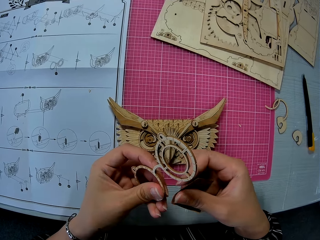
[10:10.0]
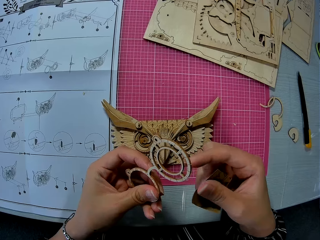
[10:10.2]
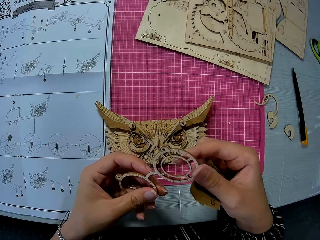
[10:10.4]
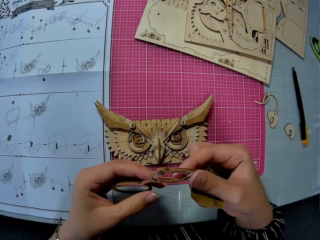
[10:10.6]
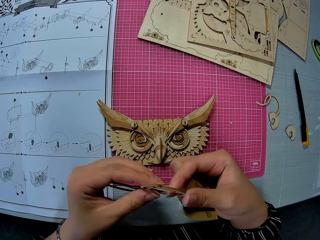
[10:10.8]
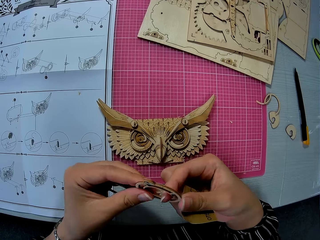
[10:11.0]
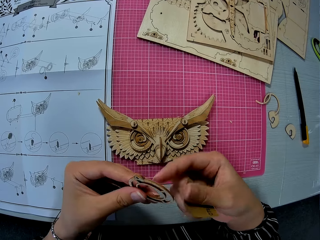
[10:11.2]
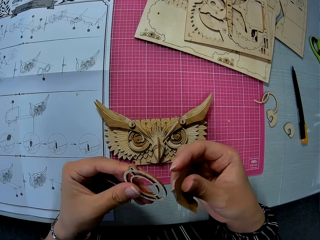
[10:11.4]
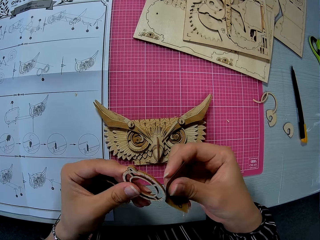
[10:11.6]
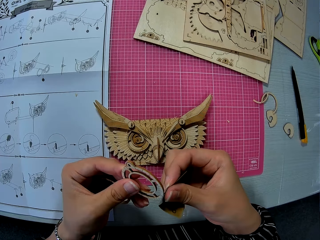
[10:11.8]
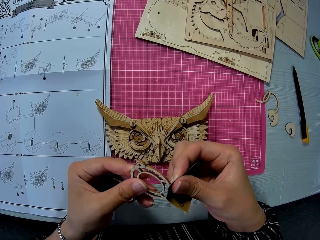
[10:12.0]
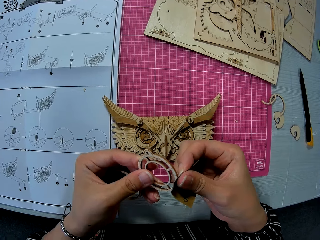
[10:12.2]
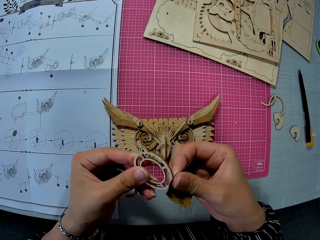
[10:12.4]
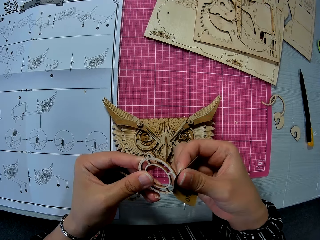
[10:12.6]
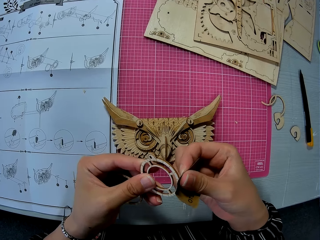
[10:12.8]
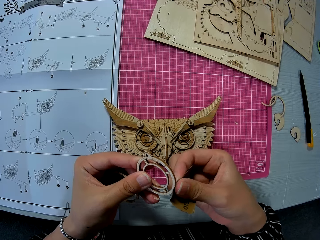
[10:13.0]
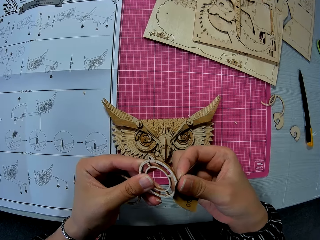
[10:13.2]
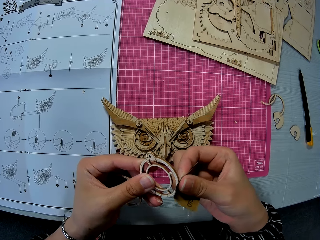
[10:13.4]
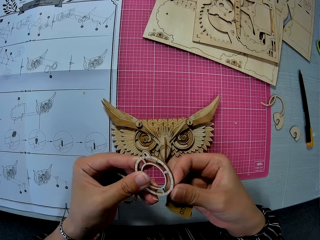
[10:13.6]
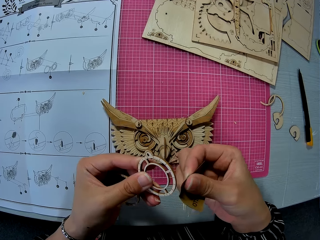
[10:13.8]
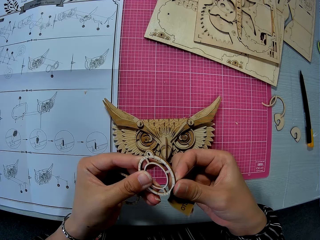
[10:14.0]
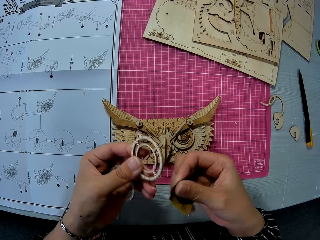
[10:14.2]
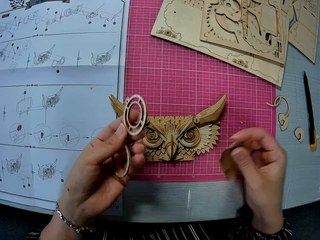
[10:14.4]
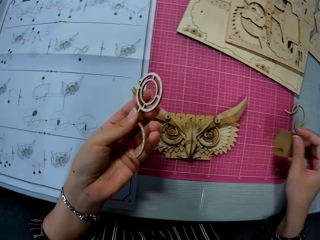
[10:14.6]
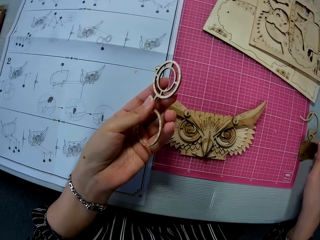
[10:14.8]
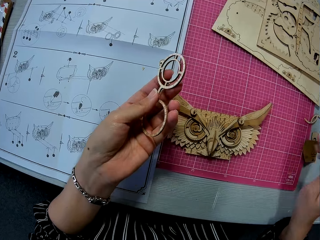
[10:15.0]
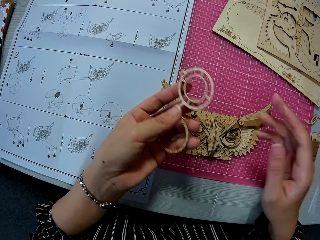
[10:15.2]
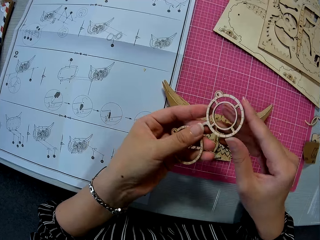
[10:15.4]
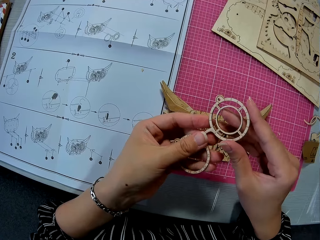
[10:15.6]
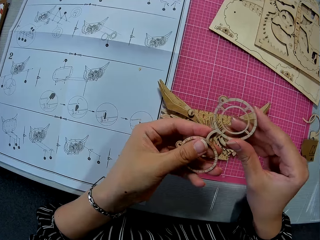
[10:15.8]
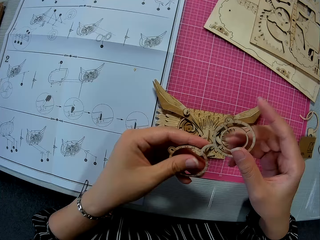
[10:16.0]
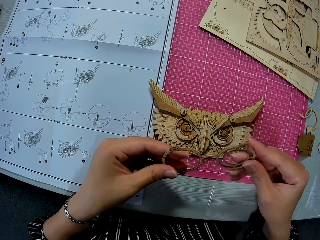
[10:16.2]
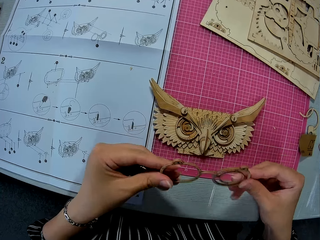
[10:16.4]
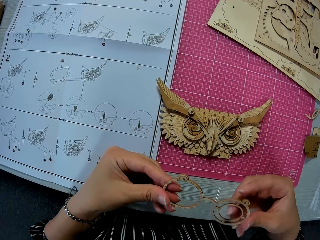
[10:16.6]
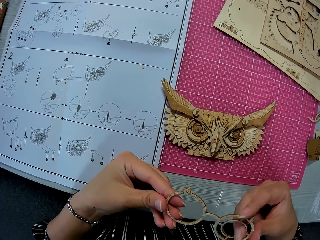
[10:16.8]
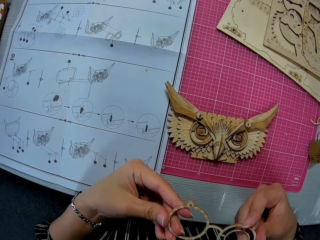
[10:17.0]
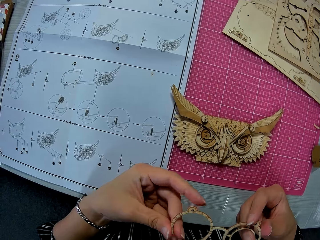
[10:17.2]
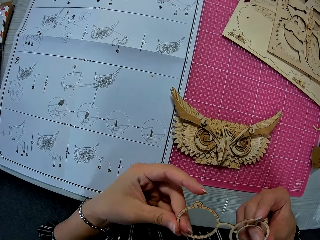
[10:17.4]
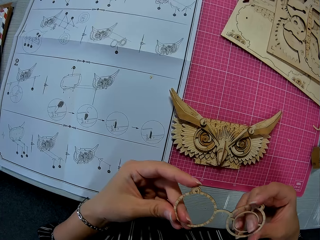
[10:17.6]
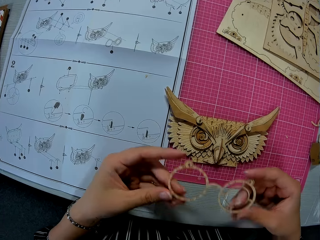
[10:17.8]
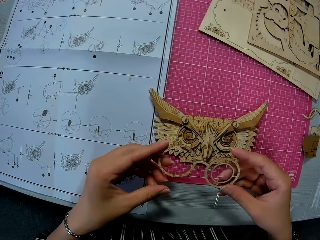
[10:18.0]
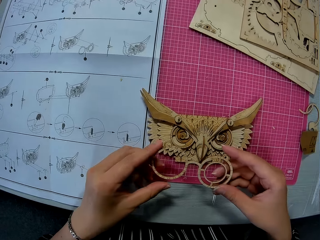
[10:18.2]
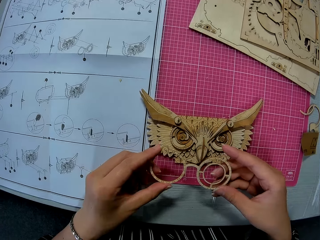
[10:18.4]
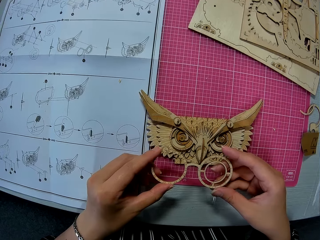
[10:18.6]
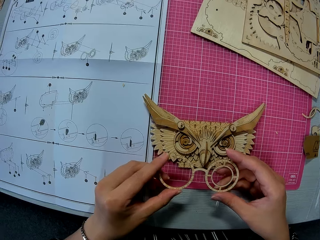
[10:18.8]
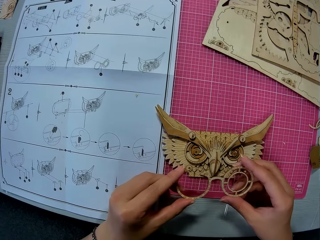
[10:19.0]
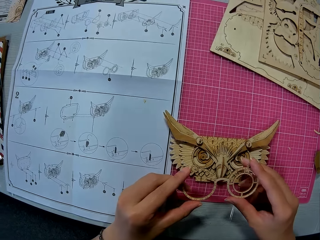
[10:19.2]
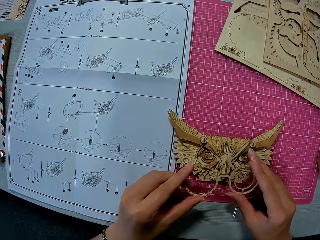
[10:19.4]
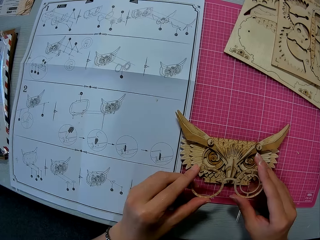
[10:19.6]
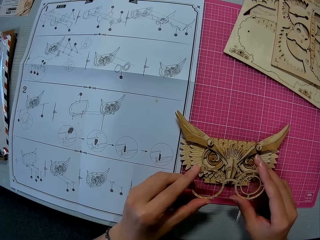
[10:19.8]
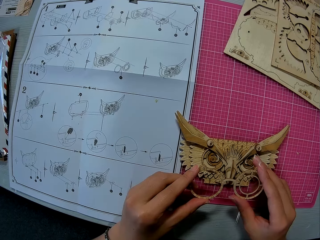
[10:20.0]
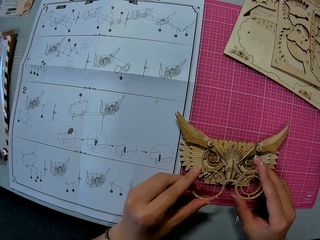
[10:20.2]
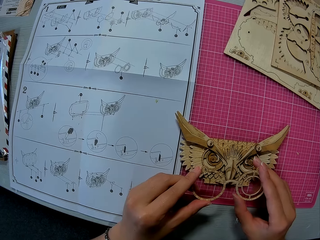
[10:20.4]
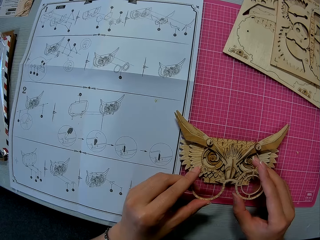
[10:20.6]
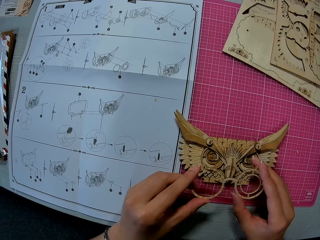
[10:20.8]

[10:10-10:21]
The camera wearer rotates the pre-cut wood. They scrub the pre-cut wood with a sandpaper. They drop the sandpaper at the edge of the cutting mat. They hold the pre-cut wood with both hands.

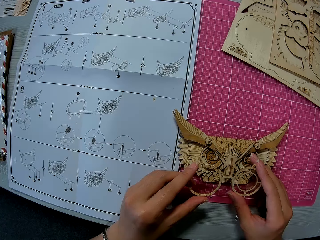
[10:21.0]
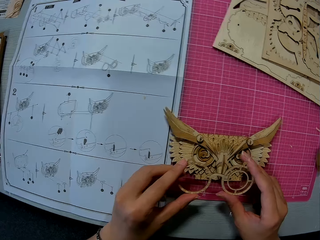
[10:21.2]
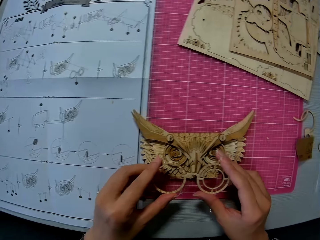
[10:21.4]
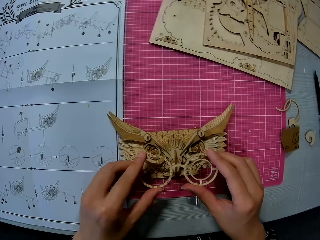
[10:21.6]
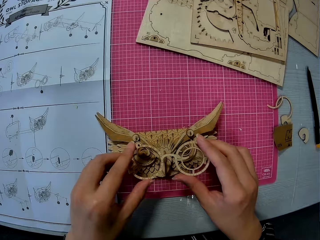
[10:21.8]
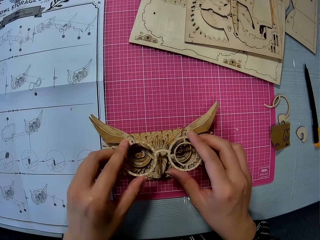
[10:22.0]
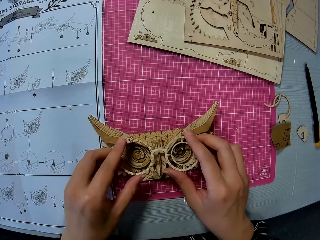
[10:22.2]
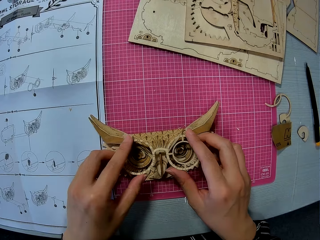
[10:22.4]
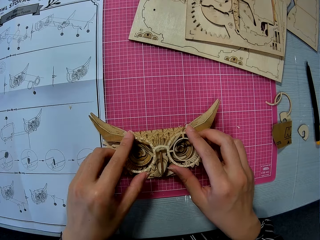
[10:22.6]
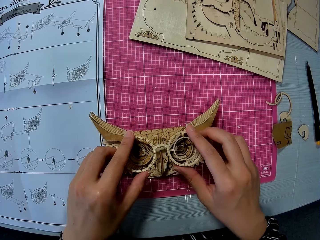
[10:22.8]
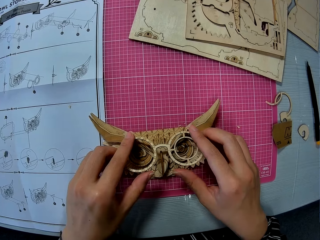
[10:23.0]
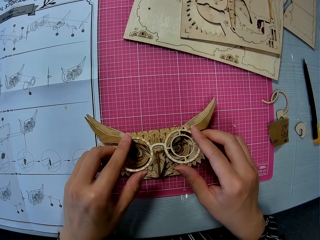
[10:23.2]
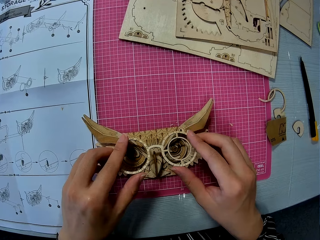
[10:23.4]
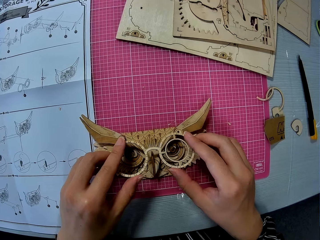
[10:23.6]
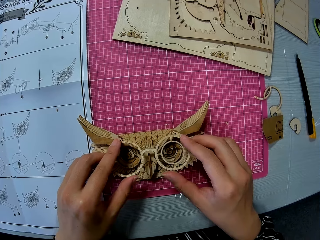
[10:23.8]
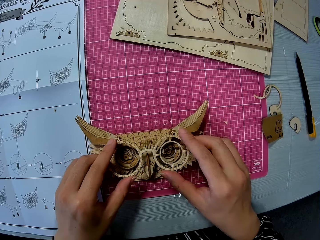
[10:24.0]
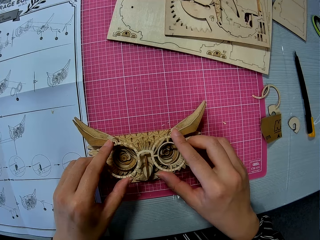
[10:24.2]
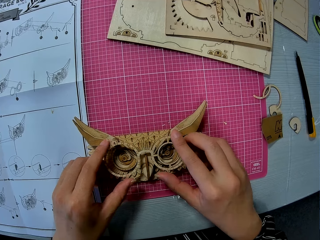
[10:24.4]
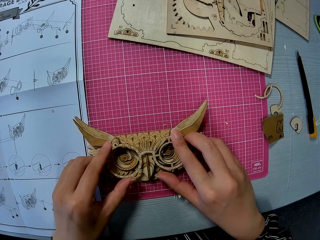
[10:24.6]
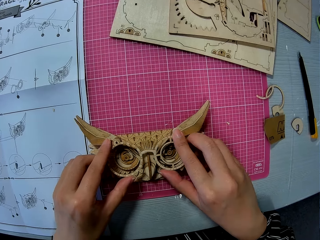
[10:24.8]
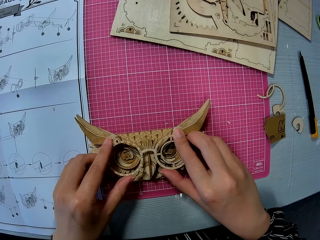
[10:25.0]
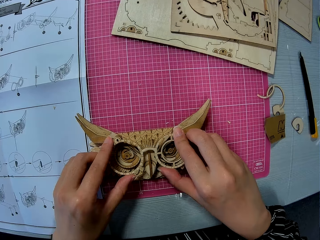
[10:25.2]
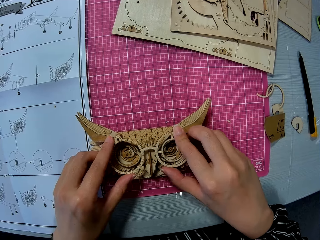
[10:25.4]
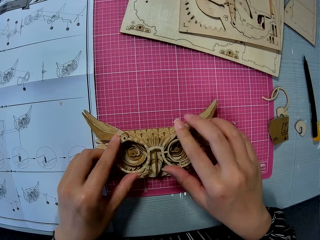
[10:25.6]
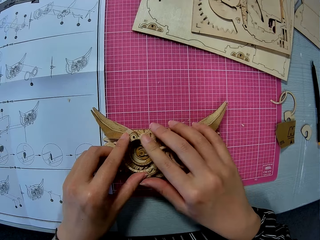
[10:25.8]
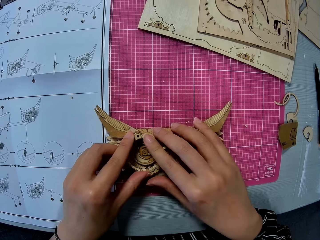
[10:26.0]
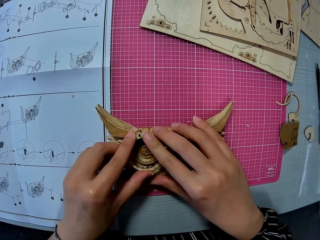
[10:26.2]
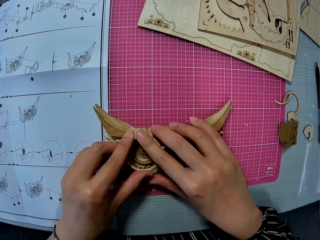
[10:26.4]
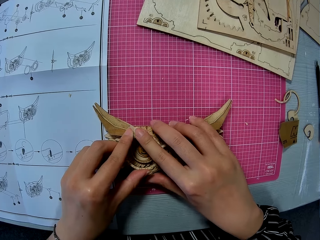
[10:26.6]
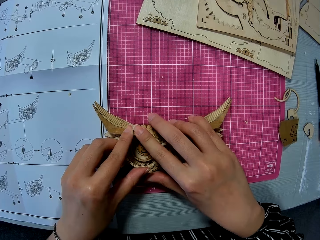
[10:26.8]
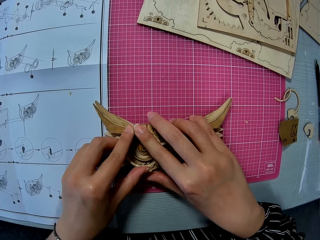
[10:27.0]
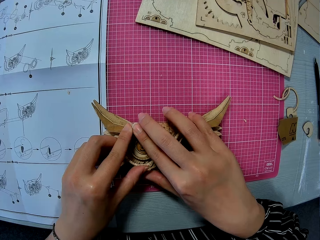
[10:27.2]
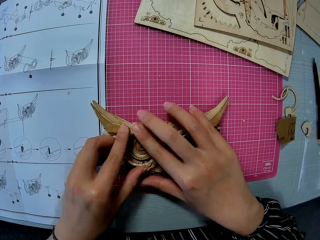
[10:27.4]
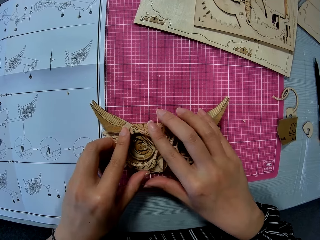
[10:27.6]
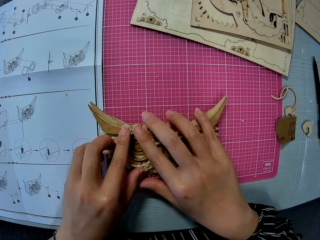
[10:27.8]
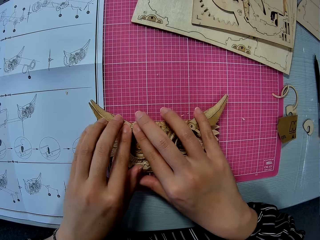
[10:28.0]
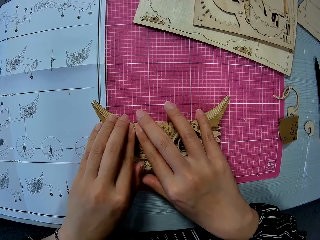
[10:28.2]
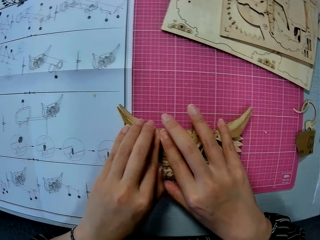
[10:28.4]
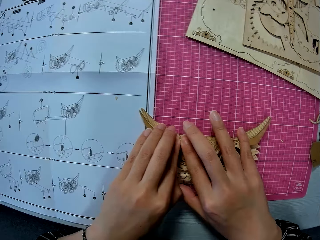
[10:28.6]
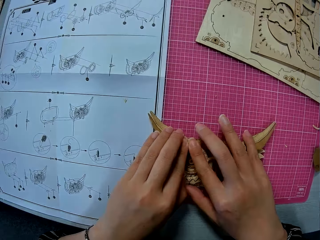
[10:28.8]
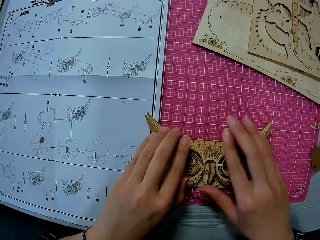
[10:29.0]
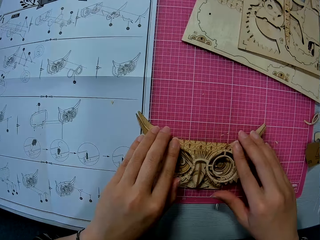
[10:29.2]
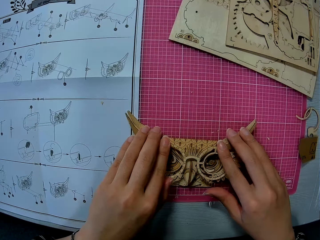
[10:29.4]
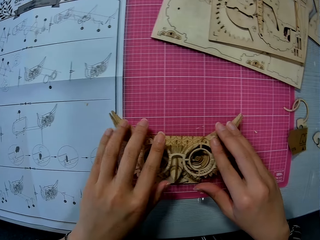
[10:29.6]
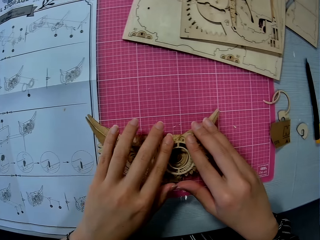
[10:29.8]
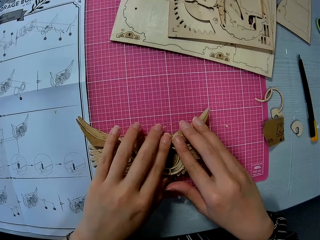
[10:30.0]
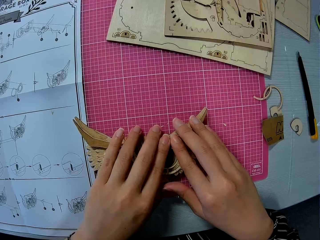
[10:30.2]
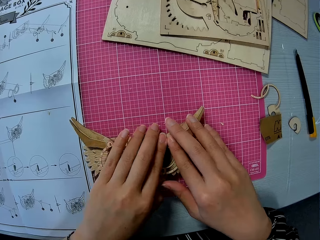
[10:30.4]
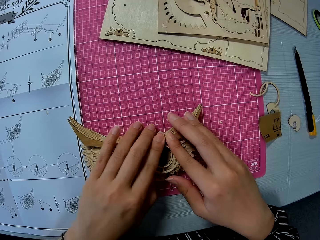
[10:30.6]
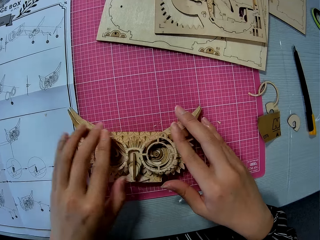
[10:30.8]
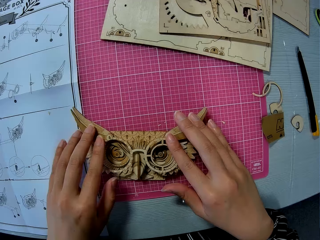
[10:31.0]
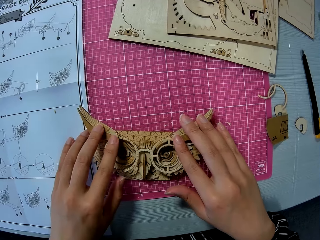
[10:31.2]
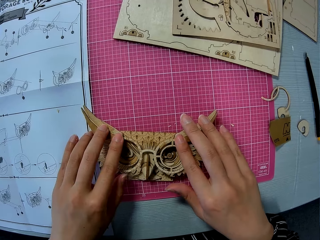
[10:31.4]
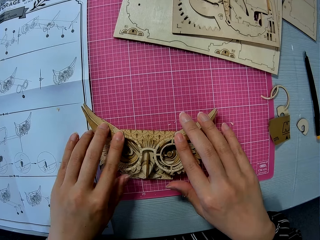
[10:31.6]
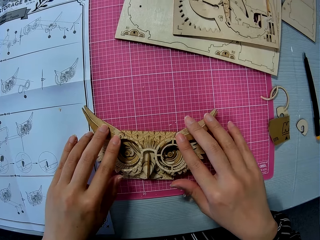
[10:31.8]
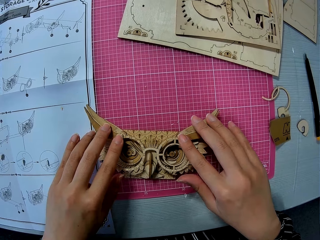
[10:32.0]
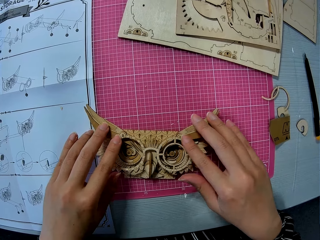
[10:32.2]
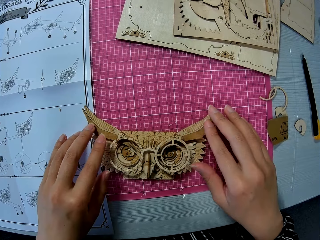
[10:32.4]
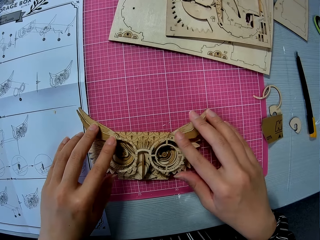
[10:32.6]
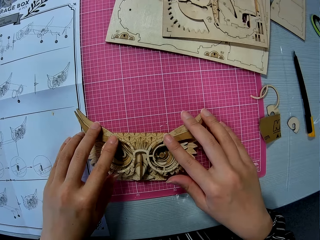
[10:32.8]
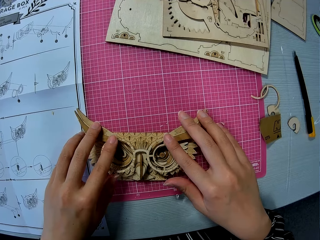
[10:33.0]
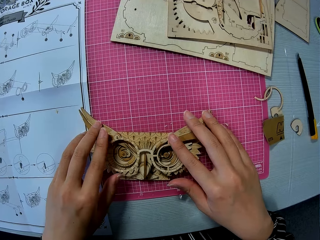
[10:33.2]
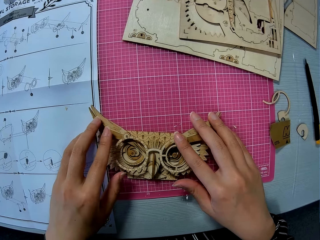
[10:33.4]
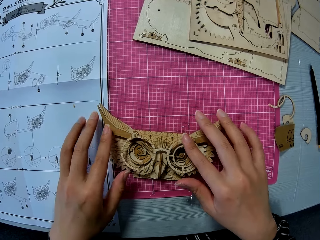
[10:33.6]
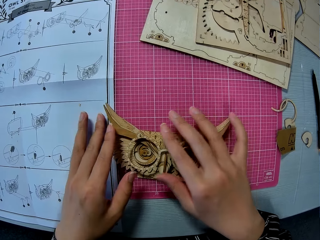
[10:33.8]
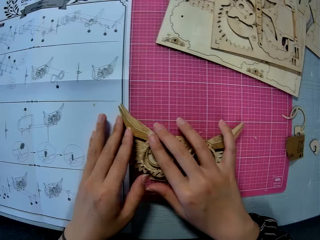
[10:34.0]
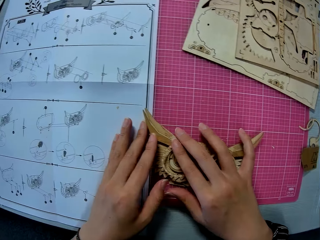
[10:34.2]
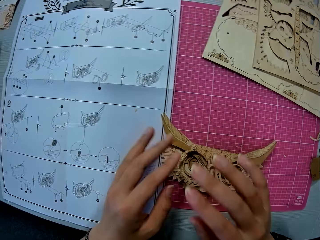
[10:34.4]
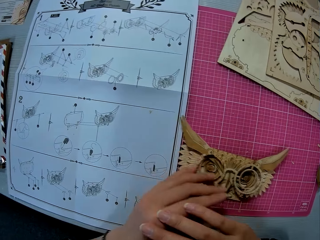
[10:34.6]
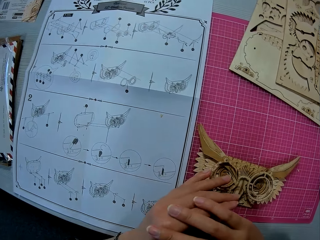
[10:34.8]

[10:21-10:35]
The camera wearer fits the piece on the craft.
